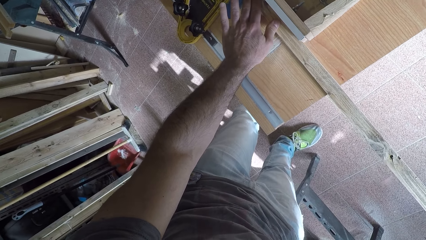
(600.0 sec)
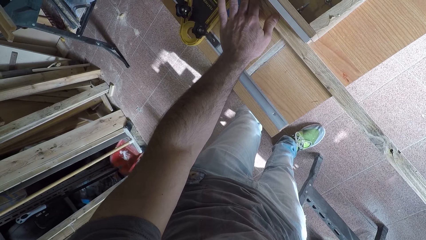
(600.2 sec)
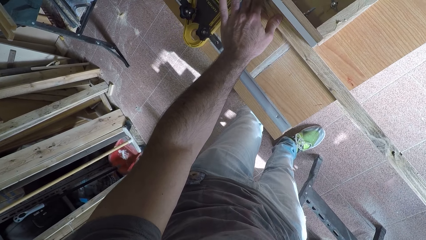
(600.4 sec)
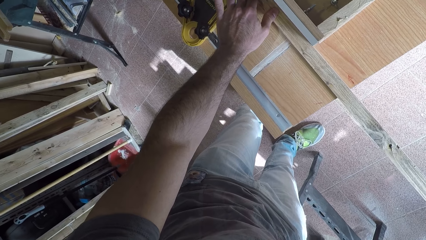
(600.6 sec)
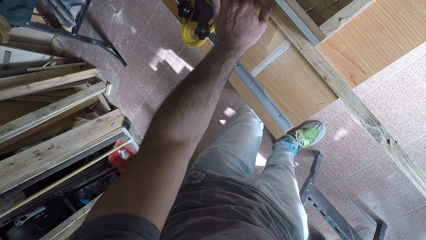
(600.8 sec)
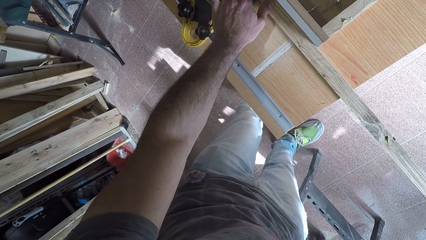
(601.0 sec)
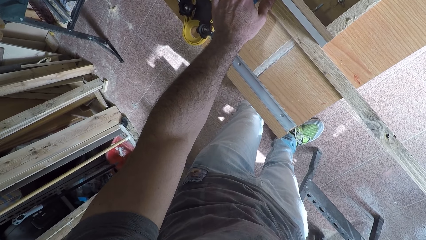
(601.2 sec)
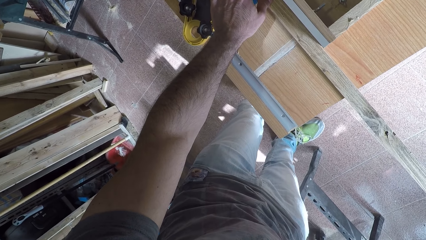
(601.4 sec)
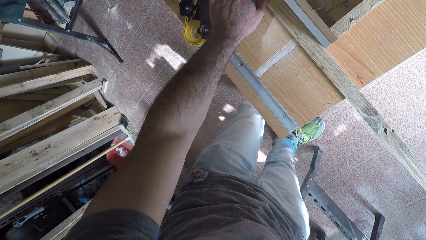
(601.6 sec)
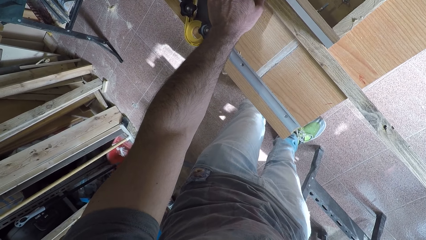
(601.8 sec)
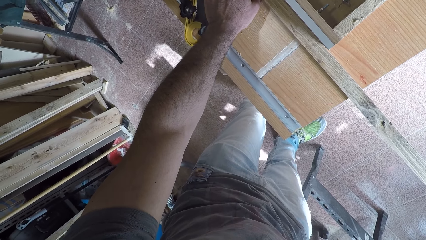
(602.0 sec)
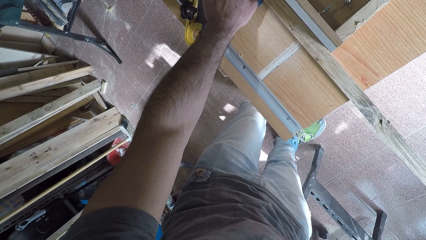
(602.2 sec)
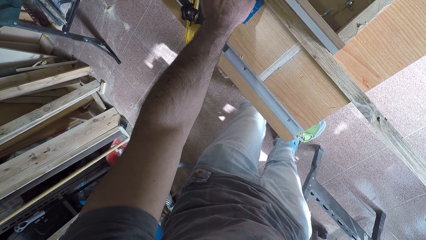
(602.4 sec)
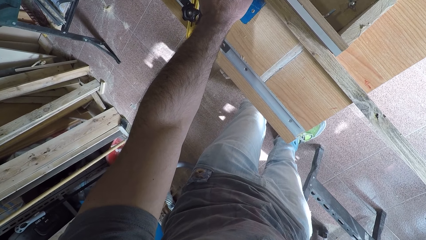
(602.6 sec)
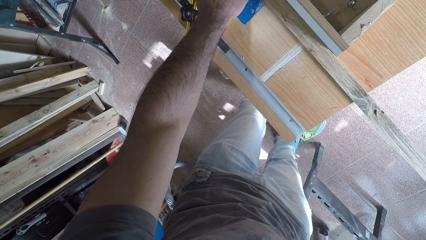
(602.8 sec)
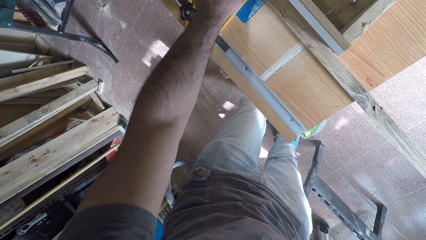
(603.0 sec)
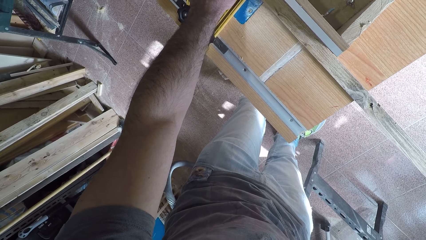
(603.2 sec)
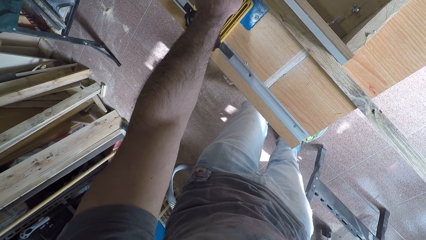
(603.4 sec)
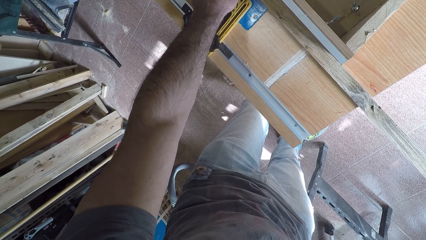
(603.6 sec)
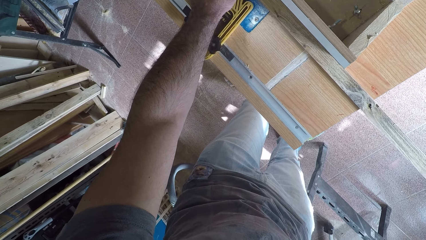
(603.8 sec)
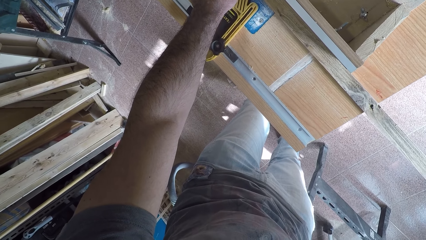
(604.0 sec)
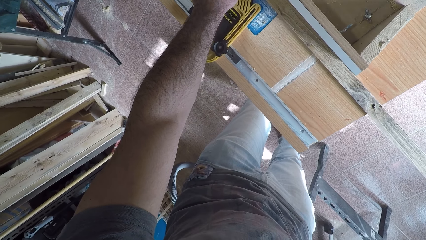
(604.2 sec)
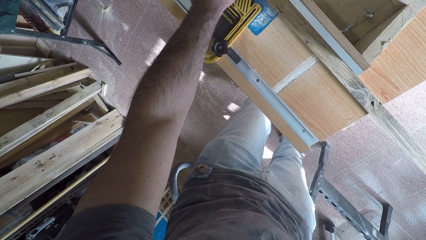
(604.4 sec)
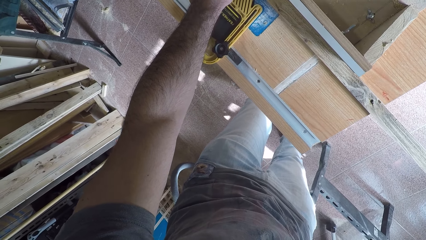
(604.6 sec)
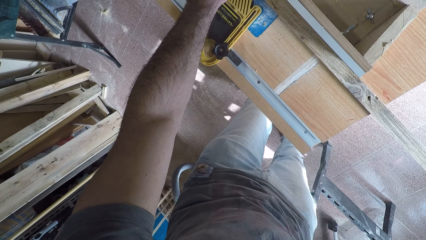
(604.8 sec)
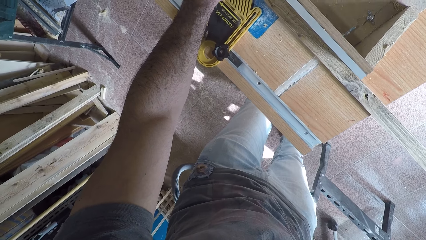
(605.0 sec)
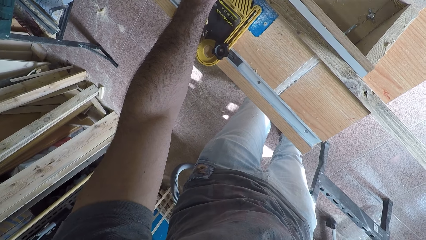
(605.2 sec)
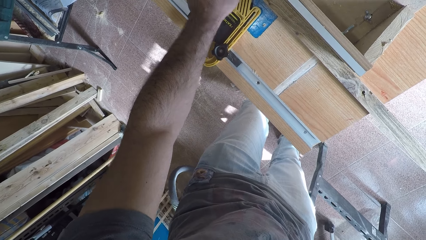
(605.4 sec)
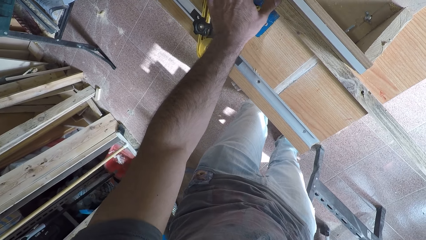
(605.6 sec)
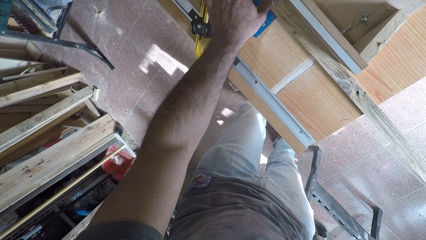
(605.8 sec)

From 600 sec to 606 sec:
The camera wearer shaves off the excess part of the wood with the wood planer.

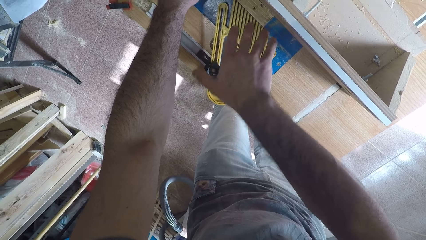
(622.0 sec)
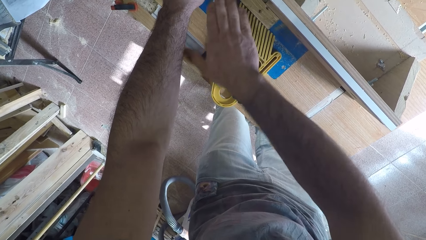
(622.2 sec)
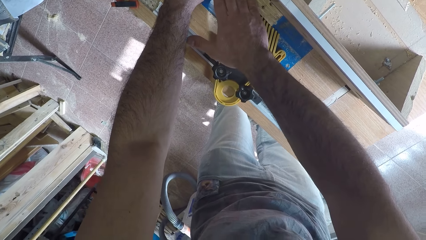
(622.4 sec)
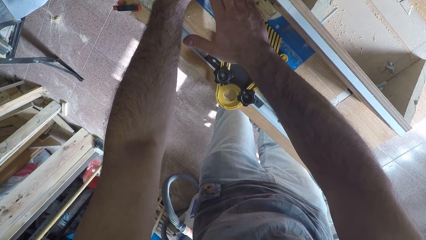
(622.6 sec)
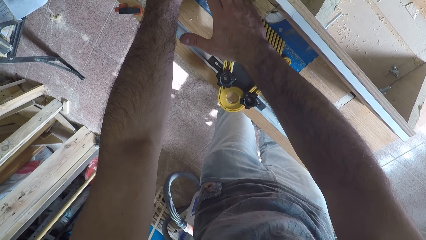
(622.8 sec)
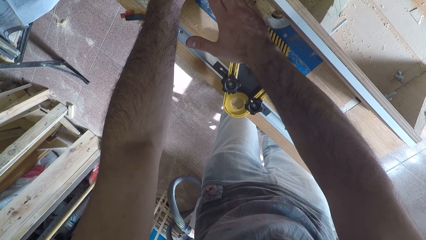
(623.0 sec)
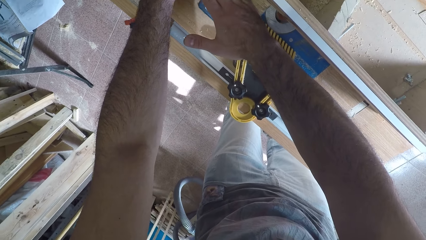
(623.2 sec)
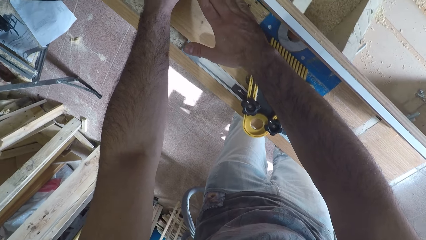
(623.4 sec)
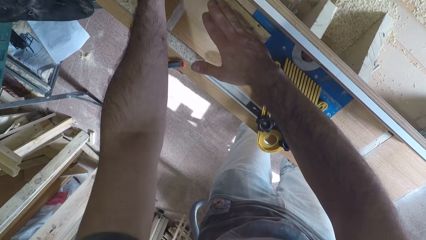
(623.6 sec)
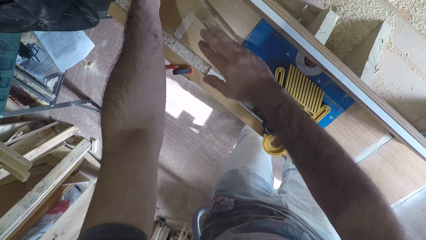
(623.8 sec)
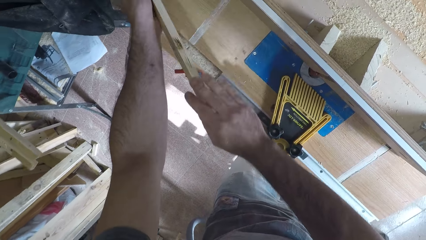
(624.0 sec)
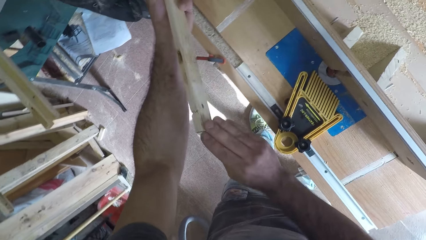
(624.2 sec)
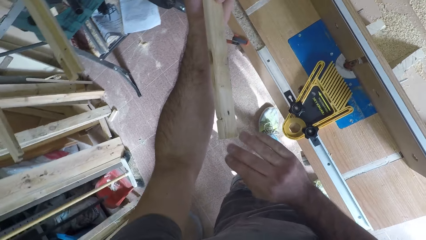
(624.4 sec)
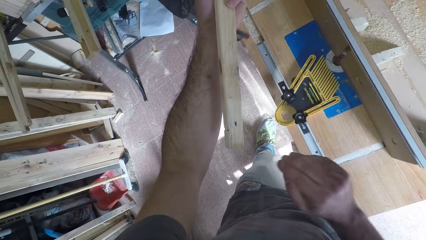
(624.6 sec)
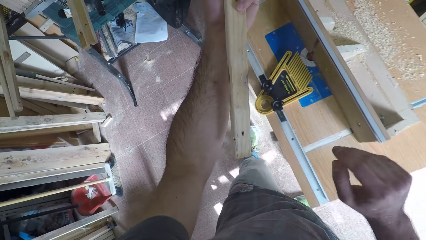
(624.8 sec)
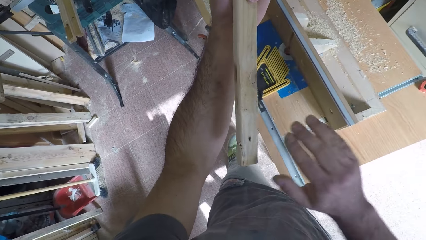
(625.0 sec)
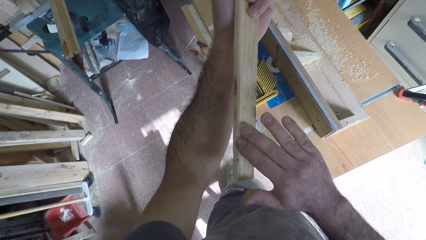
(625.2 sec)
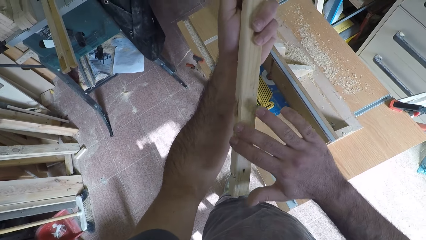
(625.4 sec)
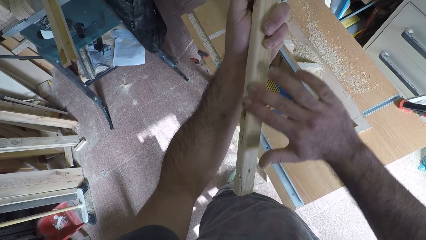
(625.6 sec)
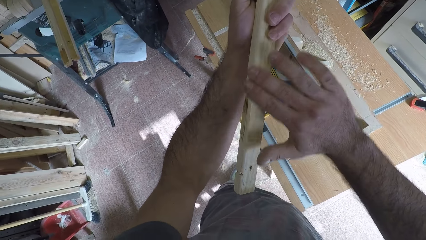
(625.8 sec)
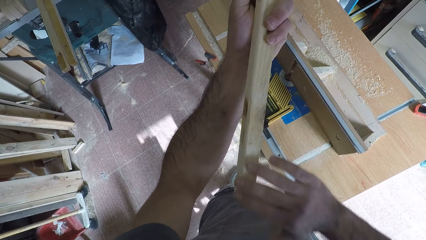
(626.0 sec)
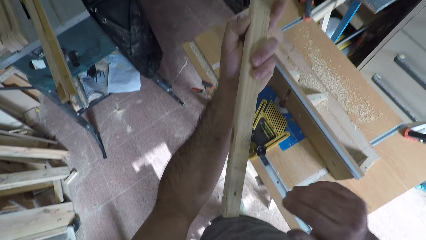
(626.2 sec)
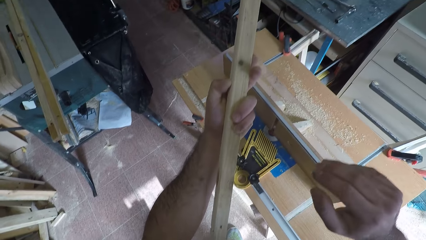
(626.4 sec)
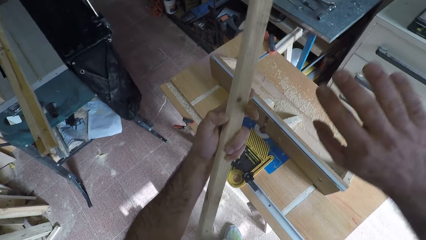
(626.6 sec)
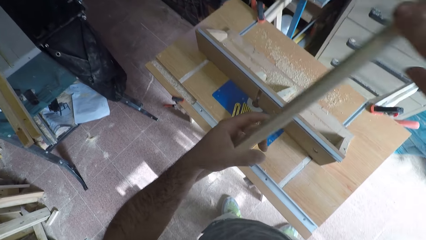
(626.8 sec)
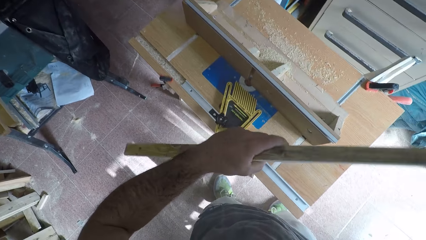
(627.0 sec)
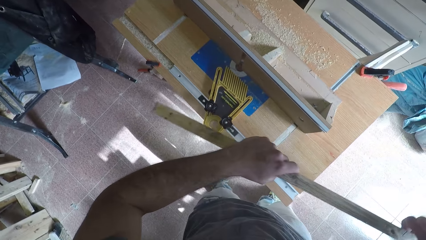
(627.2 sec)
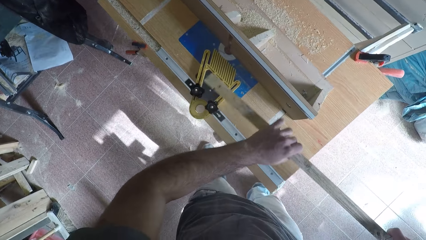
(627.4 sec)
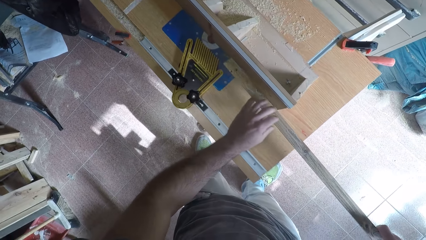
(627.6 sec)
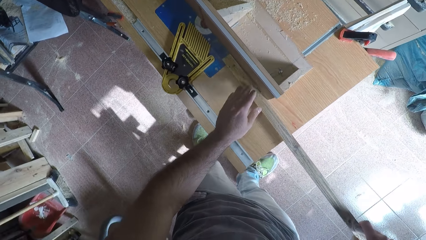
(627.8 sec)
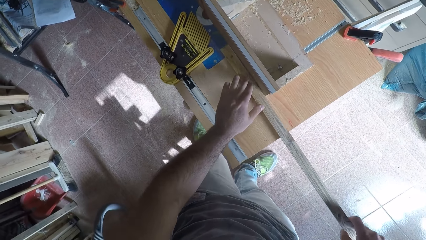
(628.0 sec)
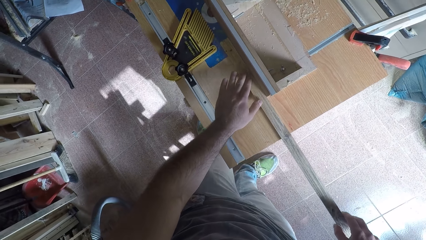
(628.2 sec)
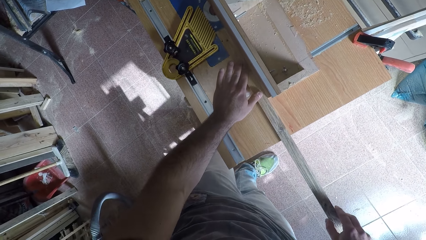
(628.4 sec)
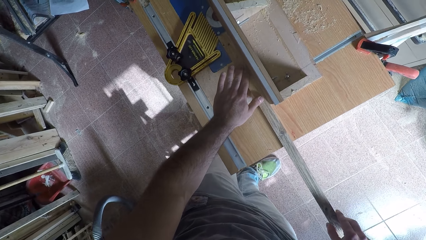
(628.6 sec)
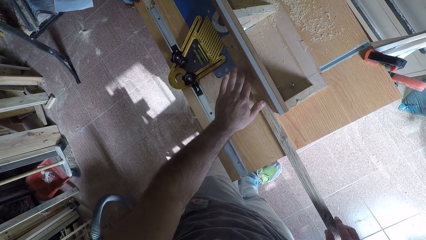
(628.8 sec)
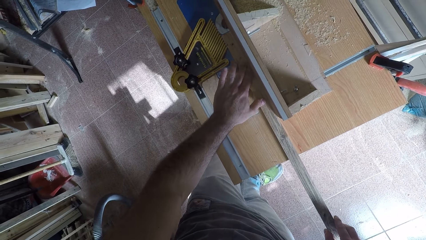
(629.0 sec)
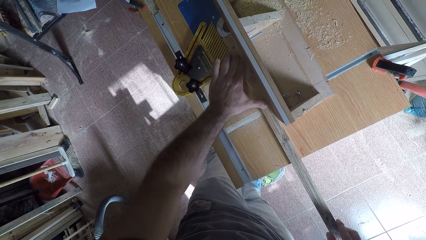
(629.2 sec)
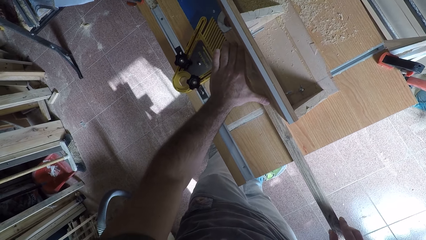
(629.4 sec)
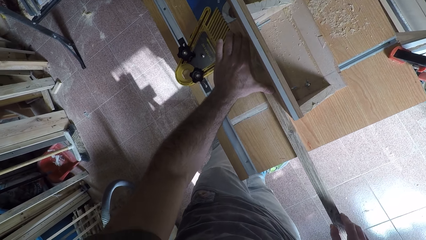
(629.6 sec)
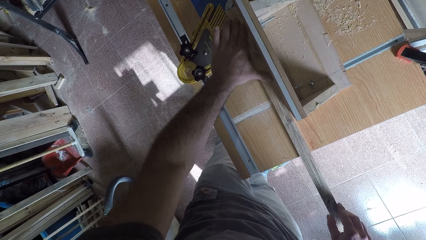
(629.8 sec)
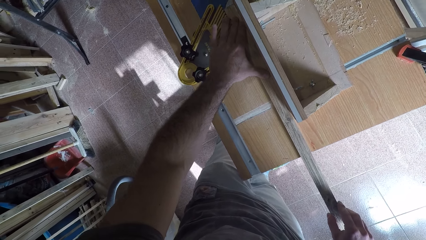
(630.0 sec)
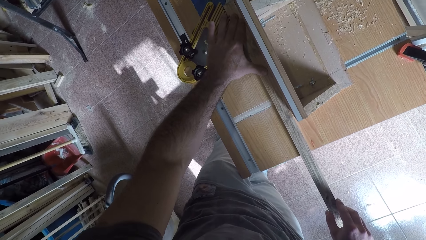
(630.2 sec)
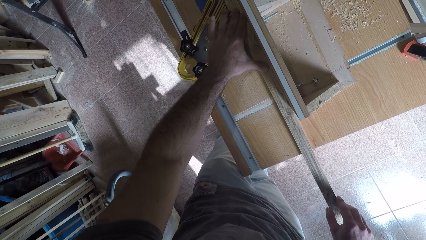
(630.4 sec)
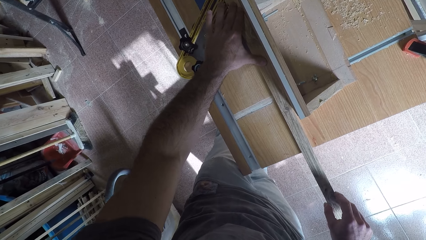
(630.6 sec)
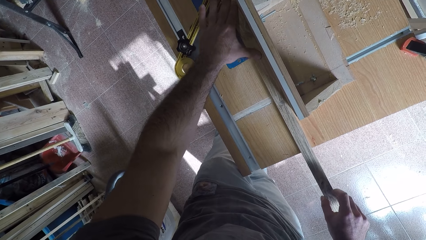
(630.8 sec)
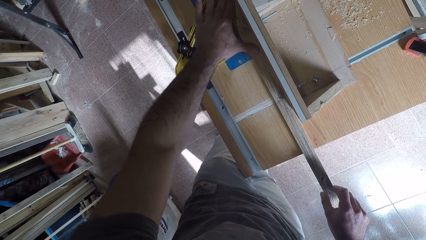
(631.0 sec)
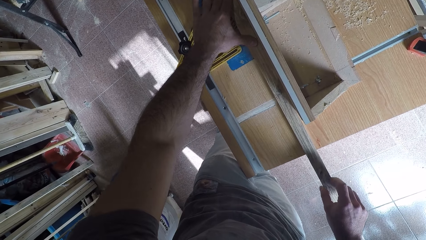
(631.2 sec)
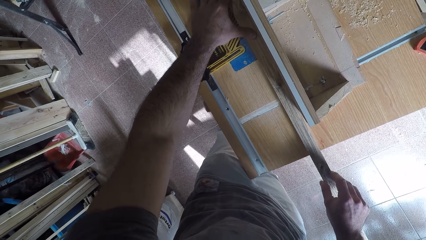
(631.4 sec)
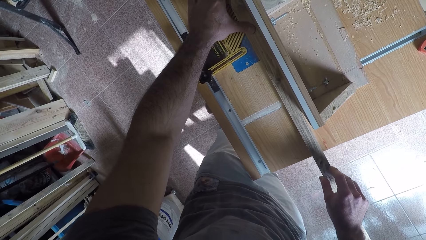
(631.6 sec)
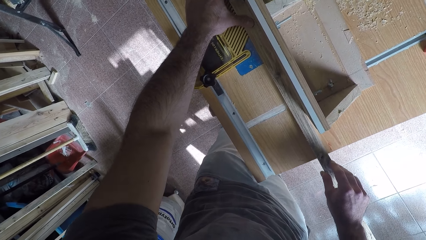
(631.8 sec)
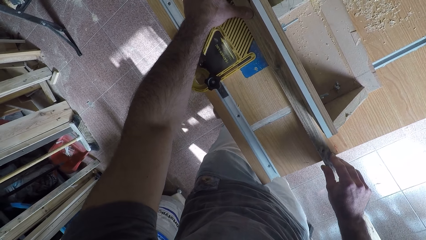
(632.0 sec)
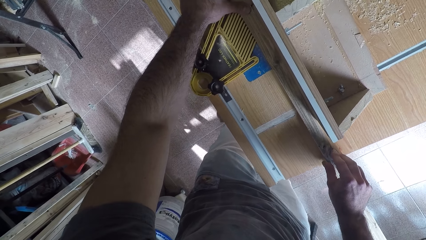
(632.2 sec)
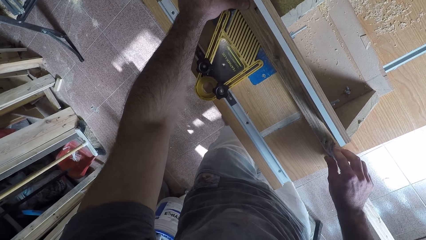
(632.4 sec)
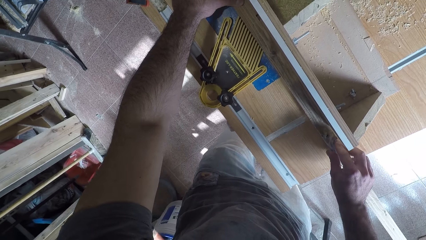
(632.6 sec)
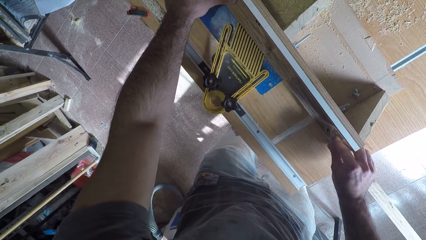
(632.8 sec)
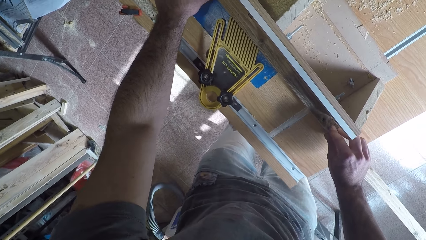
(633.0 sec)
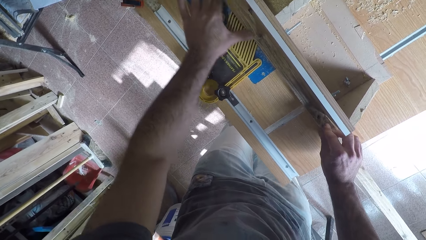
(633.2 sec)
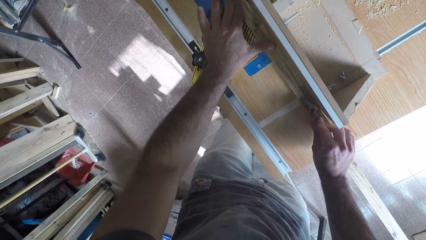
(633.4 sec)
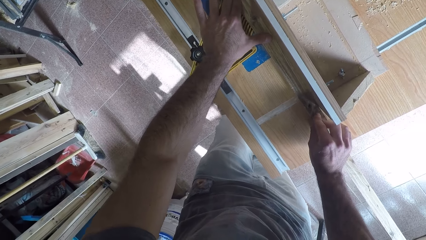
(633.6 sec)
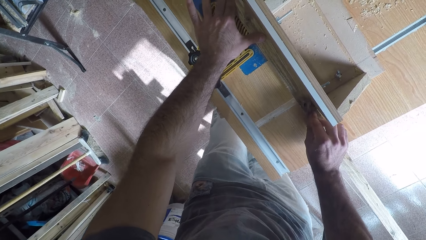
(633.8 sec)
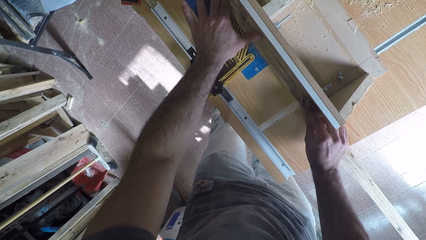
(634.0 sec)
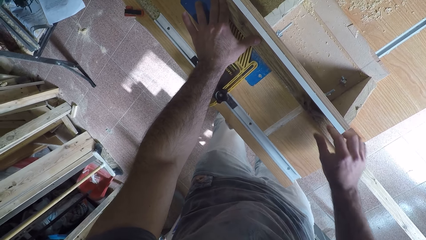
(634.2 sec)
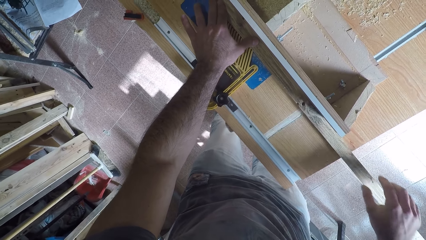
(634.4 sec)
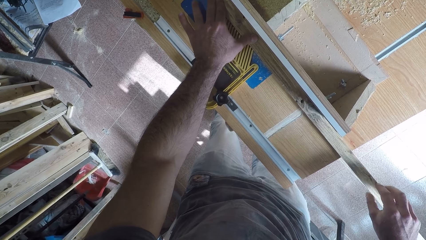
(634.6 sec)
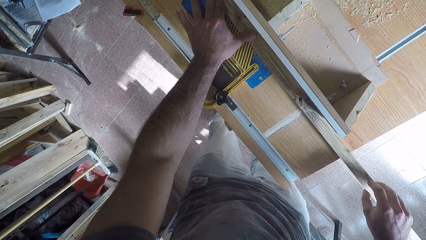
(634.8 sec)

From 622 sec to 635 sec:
The camera wearer picks the wood from the wood planer. They inspect the wood. They turn the wood. They brush a hand on the wood. They turn the wood around. They place the wood on the wood planer machine. They shave off the excess part of the wood with the wood planer.
